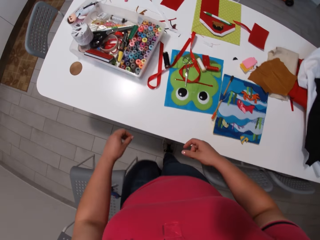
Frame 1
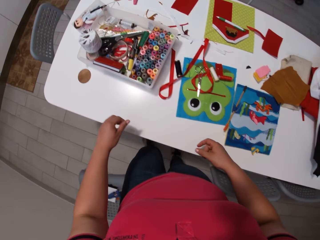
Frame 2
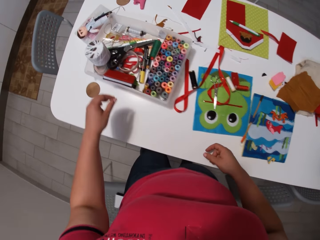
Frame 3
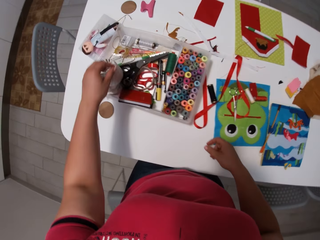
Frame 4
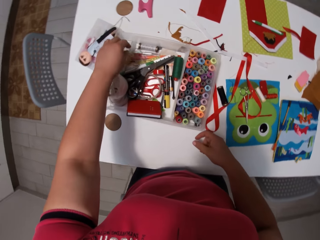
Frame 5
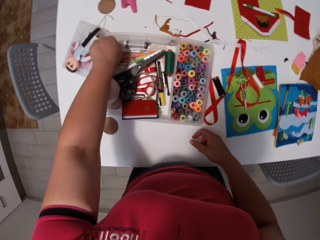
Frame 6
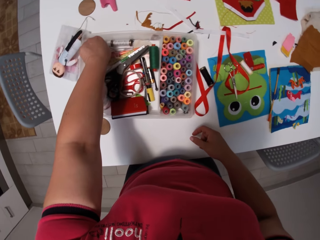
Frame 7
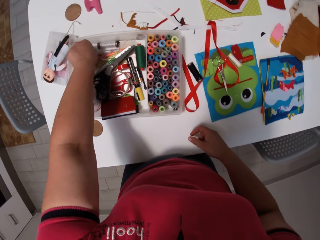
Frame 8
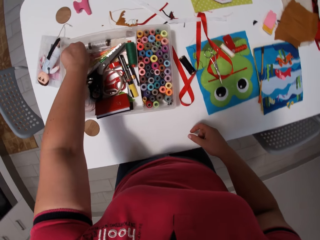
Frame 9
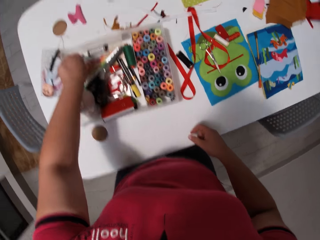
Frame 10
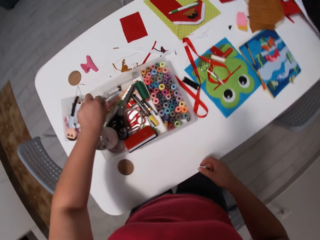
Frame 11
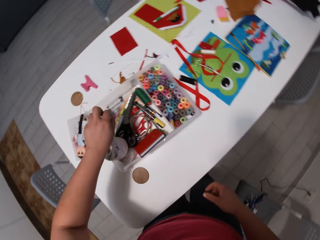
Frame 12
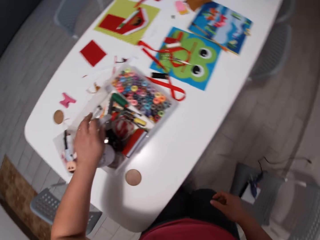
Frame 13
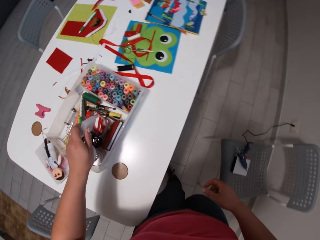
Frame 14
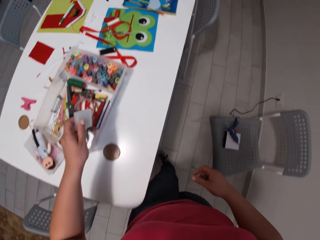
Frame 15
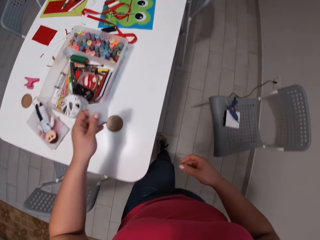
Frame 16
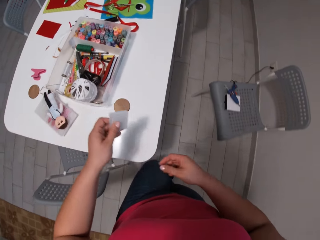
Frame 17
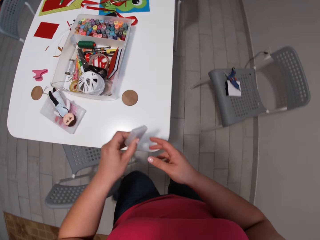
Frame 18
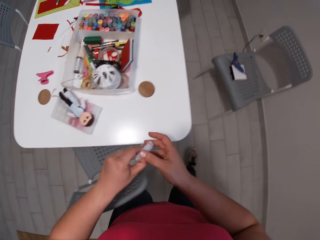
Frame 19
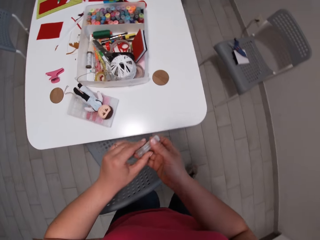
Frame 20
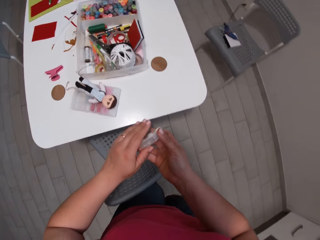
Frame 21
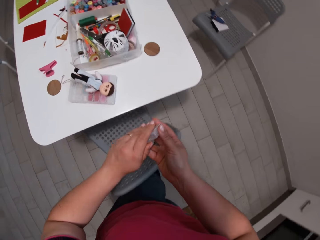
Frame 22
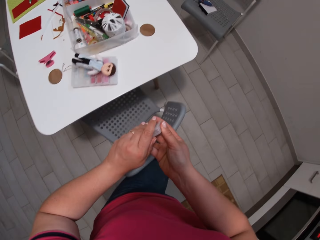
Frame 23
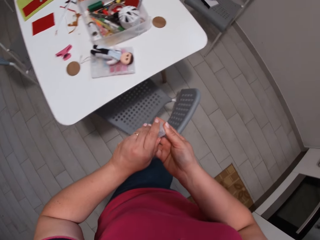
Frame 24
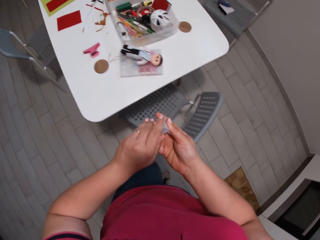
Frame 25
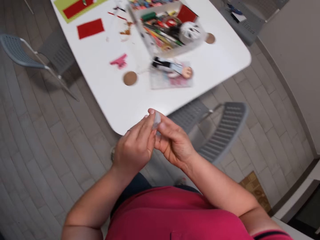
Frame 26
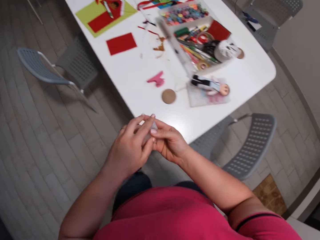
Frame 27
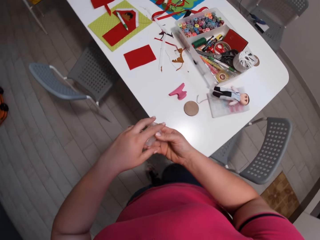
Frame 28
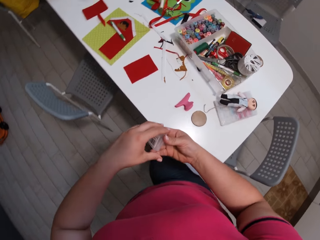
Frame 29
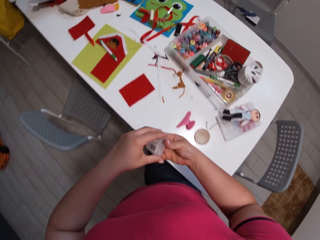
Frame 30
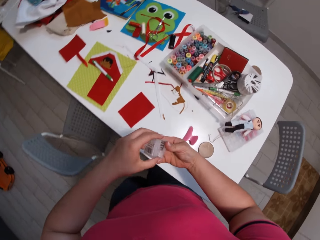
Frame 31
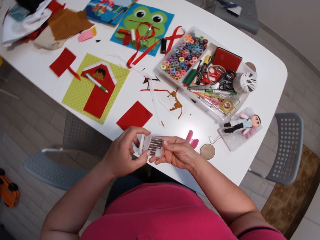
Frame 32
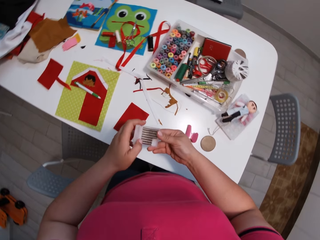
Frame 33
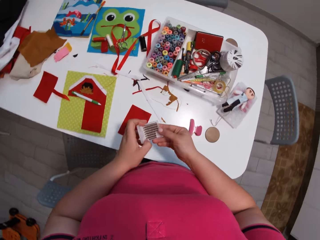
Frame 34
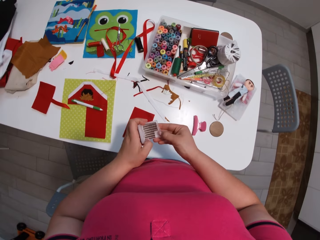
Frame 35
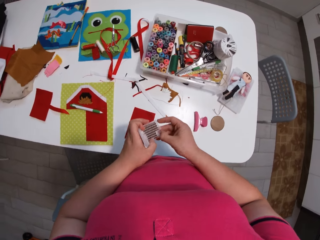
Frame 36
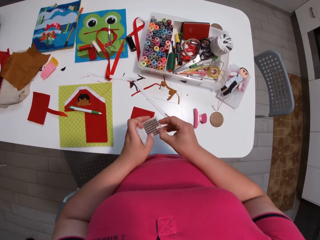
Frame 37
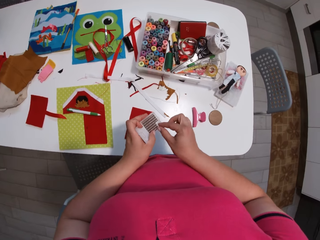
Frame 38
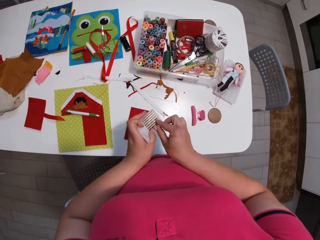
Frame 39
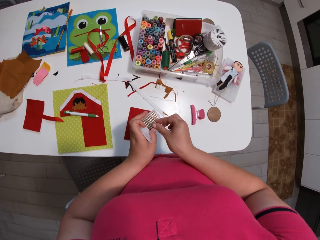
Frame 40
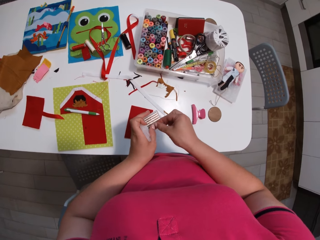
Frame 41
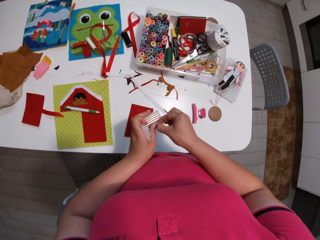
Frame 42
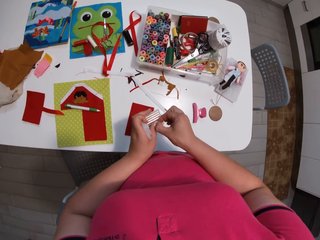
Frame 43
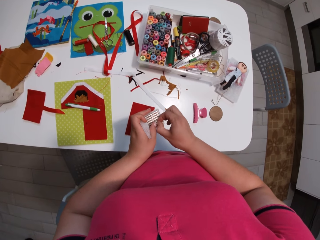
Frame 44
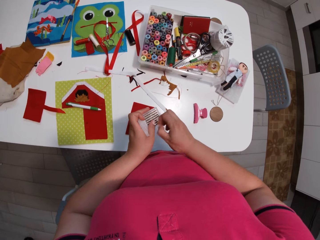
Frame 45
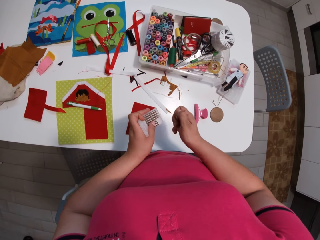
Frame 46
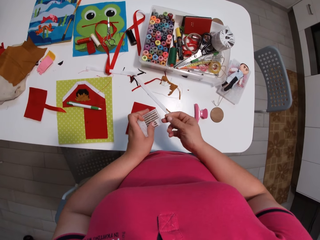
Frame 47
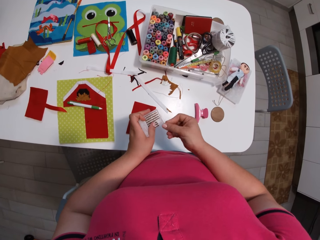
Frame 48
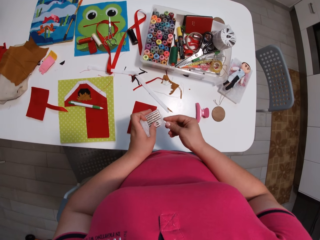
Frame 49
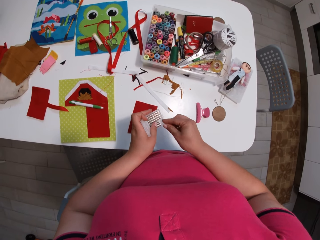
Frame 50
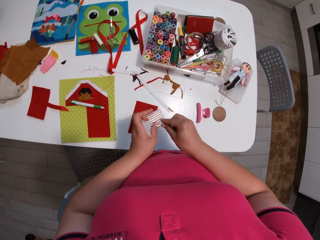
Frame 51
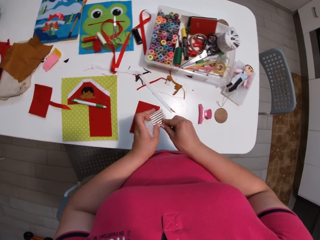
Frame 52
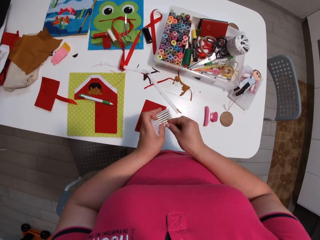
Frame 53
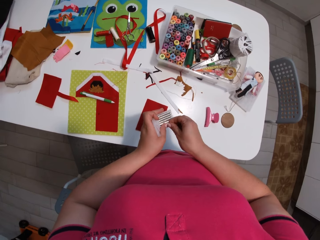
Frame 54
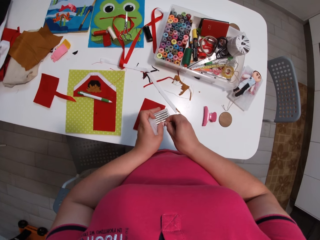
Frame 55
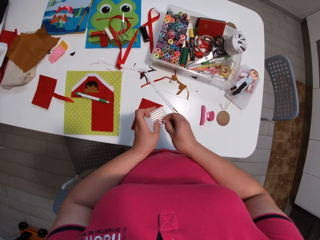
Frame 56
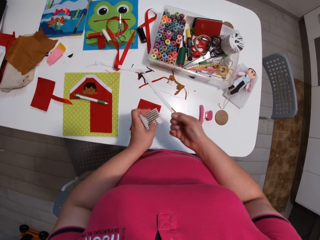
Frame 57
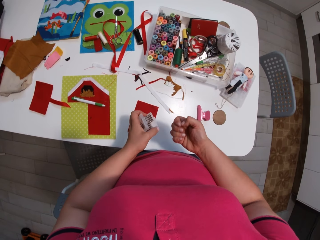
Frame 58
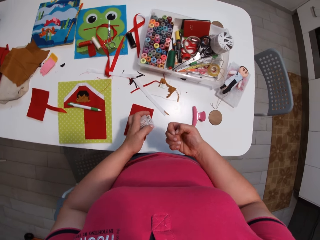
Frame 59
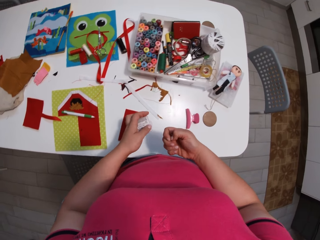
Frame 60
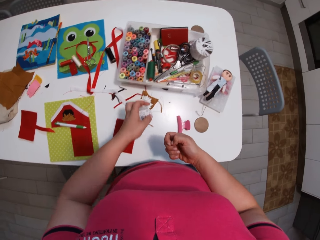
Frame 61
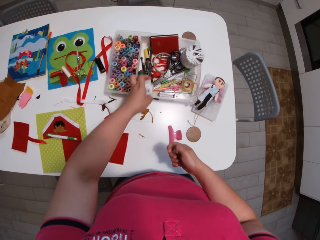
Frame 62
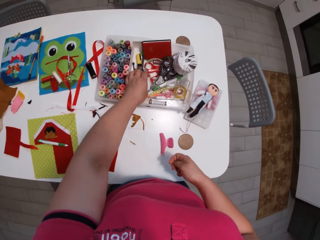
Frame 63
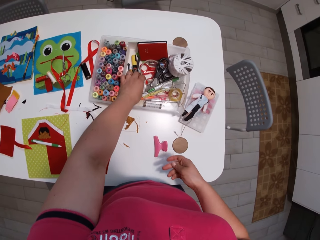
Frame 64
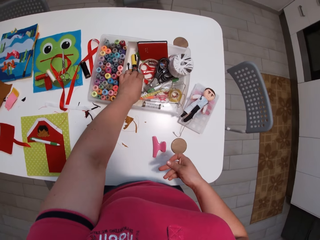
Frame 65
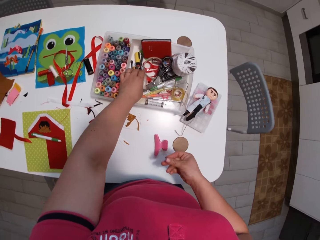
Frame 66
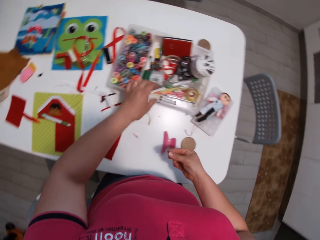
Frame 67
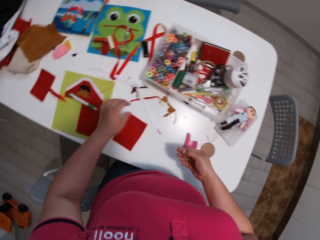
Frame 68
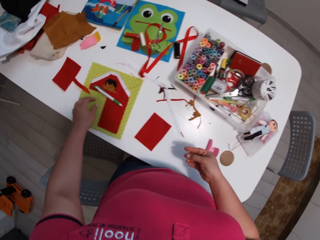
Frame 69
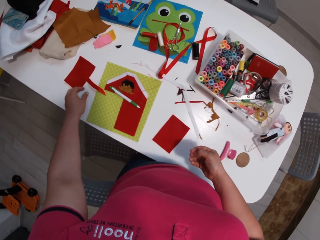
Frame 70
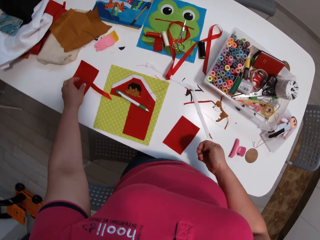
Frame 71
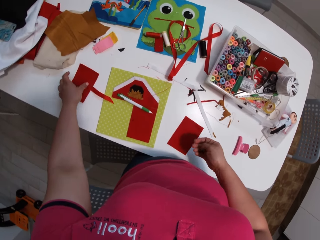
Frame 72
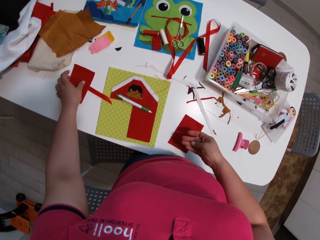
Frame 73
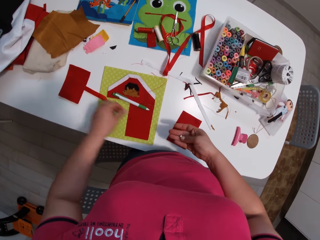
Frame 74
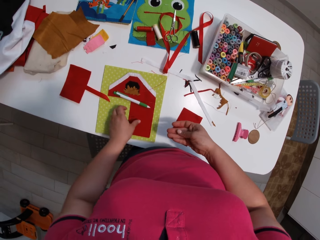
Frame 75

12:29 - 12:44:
The camera wearer picks up a box of metallic buttons. They move around. They open the box of metallic buttons, take pieces of metallic buttons, close the box of metallic buttons and place the box of metallic buttons on the table.

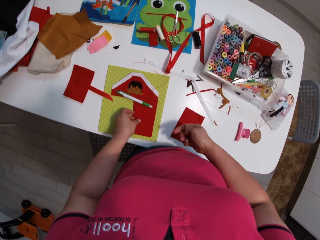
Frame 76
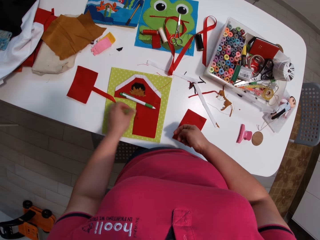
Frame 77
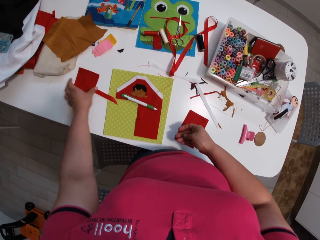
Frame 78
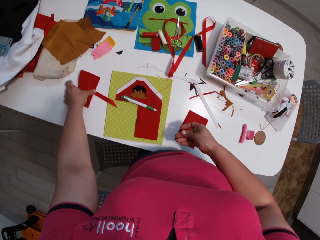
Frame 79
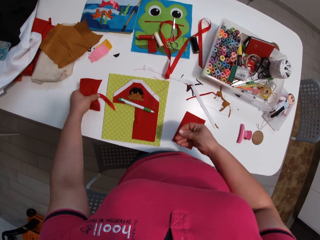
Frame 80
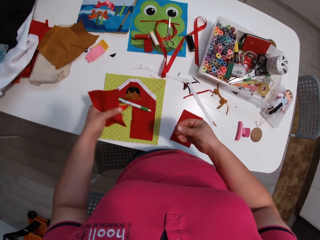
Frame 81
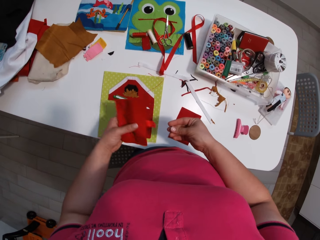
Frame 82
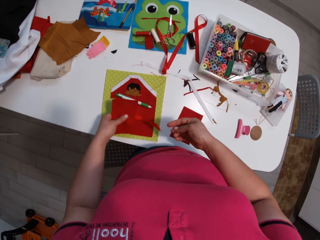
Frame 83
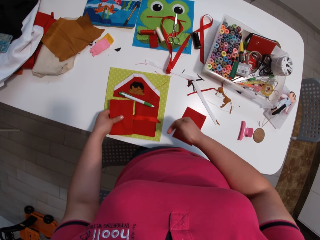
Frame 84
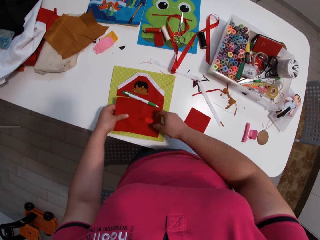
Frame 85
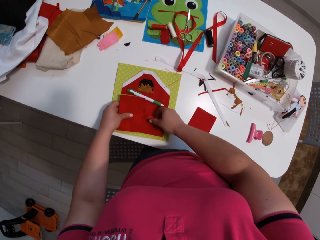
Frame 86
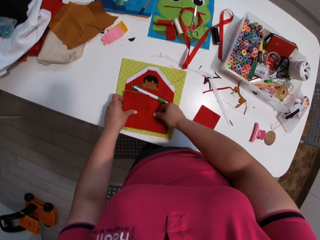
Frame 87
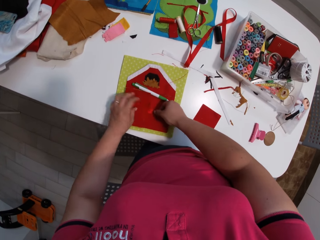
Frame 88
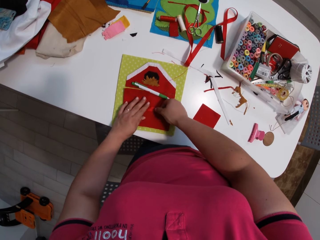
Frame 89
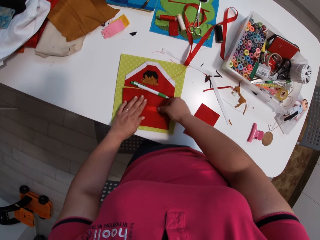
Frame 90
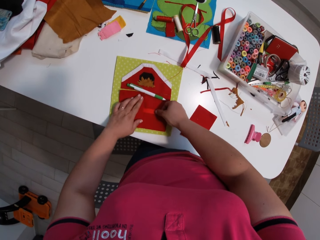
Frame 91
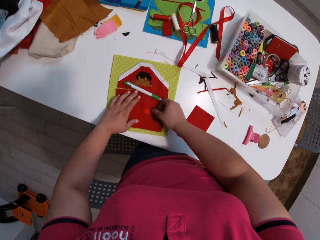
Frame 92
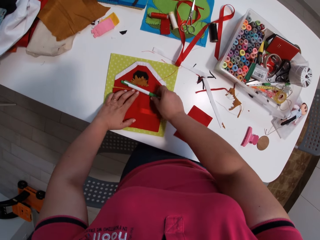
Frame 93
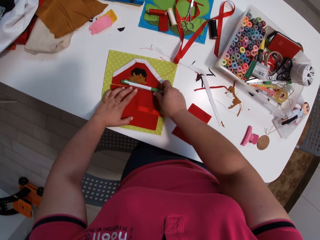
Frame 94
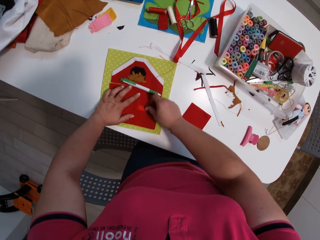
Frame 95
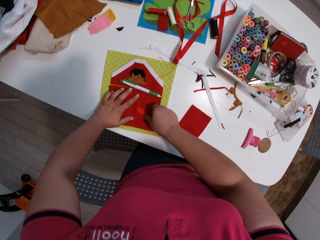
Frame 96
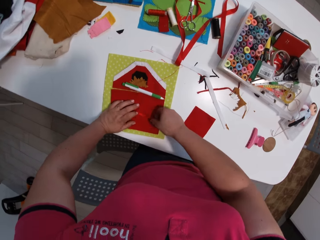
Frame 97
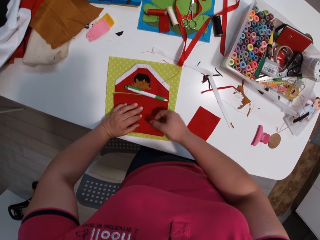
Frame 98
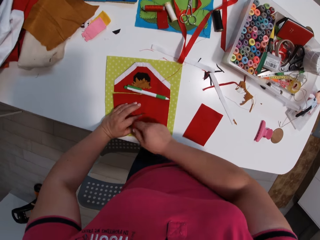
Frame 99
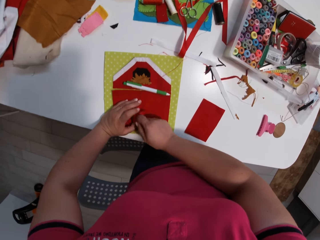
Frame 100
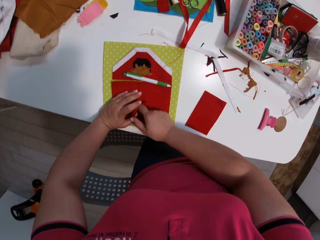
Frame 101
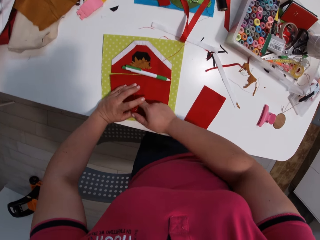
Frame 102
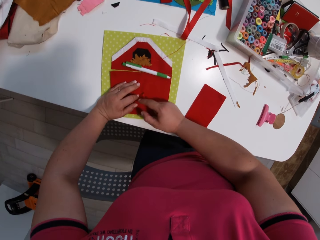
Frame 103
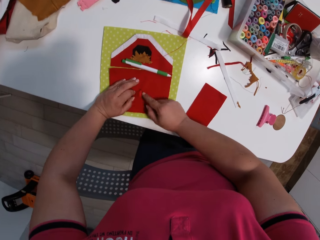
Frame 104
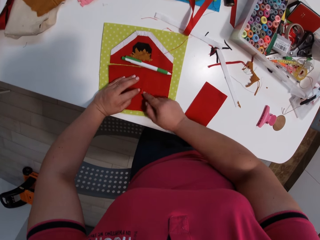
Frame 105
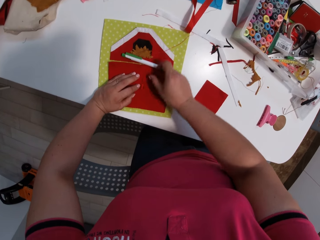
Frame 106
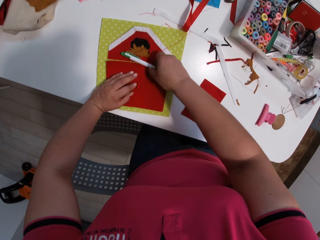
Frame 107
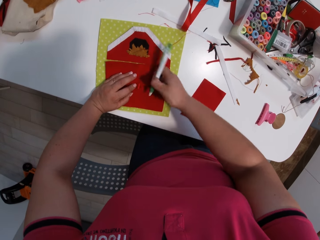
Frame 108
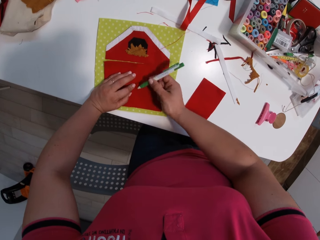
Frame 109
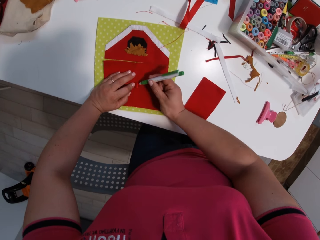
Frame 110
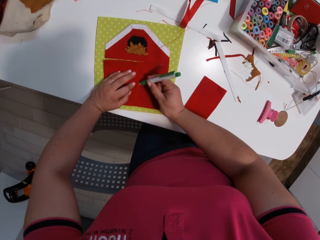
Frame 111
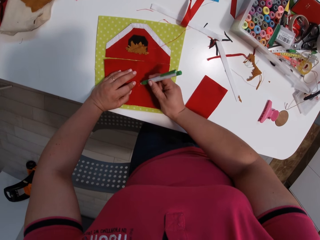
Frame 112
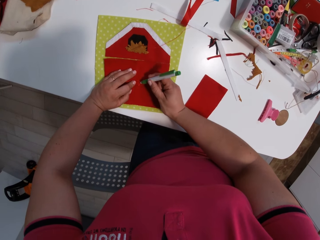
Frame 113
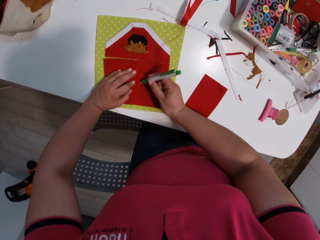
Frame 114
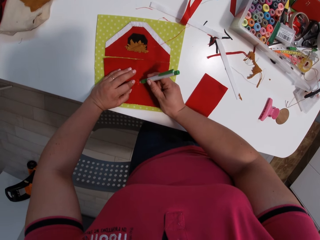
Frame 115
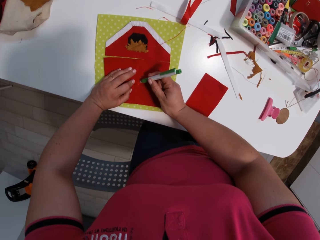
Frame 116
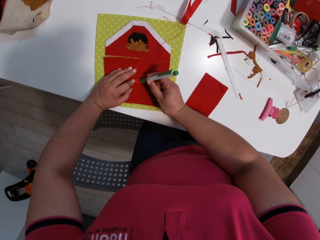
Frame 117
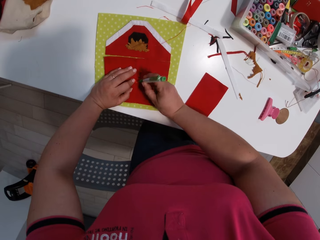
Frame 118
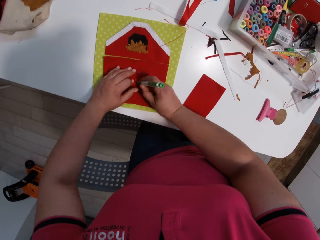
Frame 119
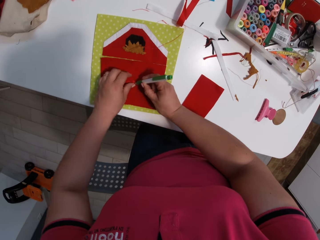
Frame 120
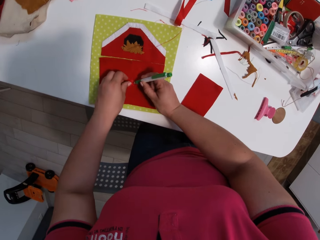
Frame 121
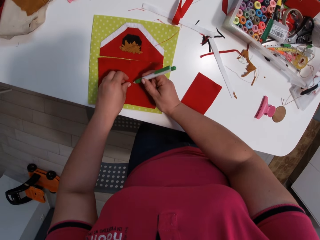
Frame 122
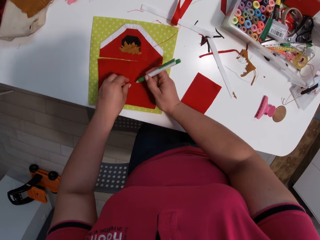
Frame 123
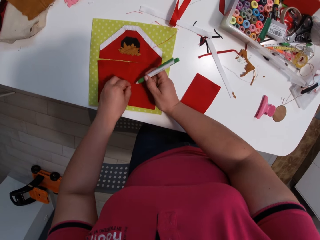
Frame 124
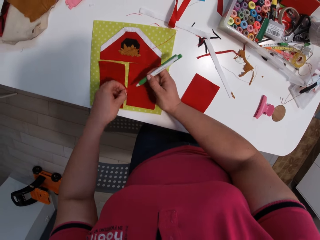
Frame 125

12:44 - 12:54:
The camera wearer picks up a piece of cloth or fabric. They lay the fabric on the hand craft base. They pick up a biro pen. They mark on the cloth with the biro pen.
